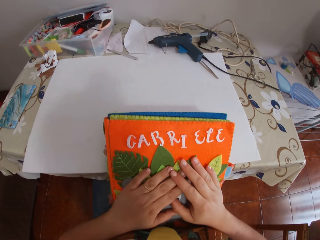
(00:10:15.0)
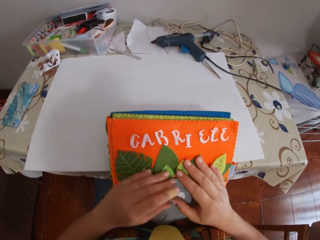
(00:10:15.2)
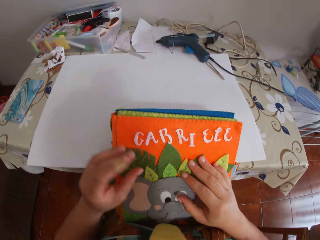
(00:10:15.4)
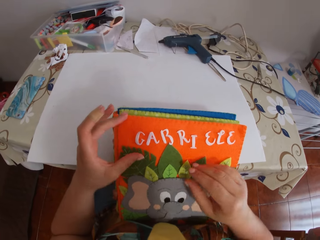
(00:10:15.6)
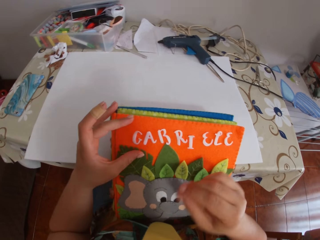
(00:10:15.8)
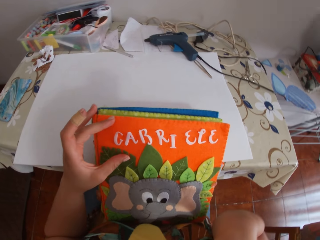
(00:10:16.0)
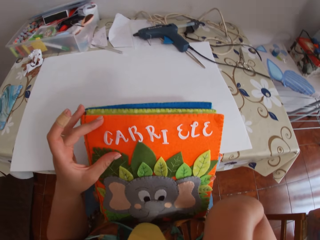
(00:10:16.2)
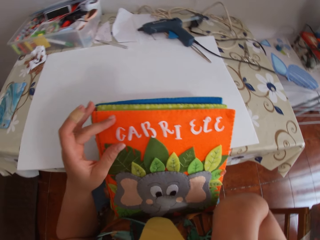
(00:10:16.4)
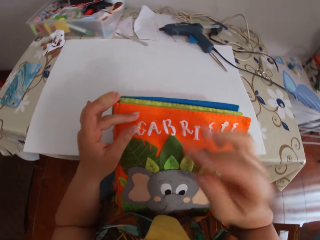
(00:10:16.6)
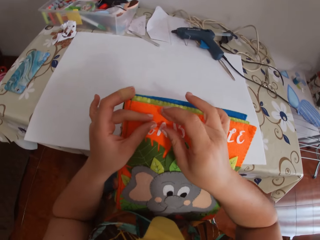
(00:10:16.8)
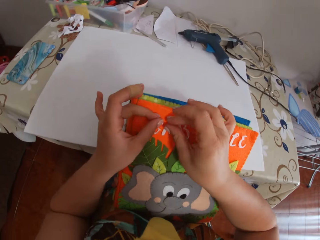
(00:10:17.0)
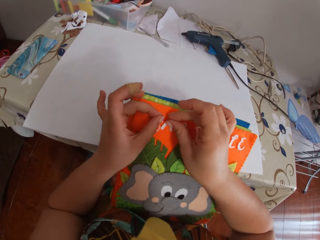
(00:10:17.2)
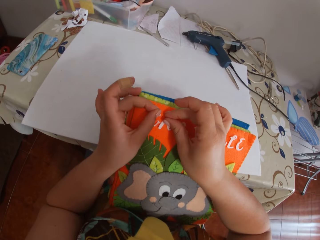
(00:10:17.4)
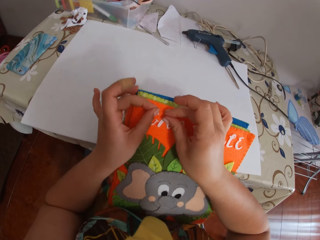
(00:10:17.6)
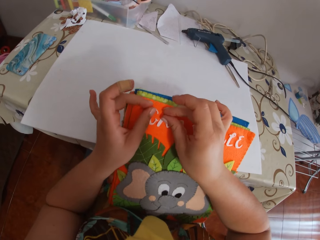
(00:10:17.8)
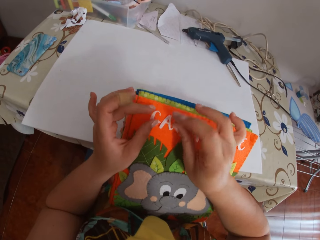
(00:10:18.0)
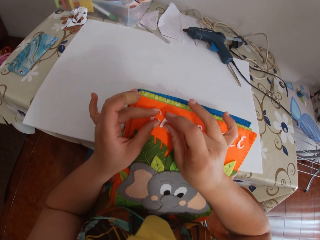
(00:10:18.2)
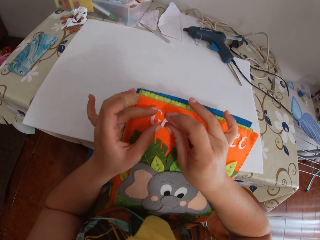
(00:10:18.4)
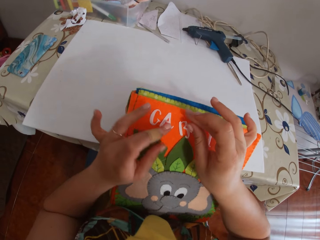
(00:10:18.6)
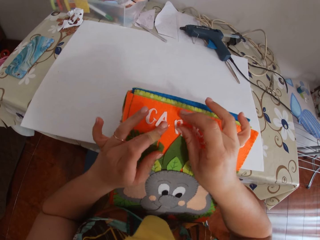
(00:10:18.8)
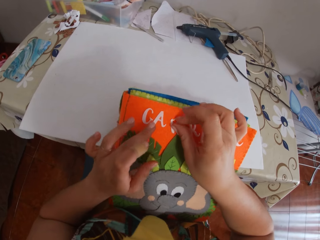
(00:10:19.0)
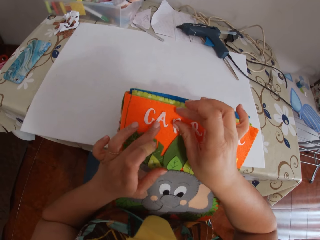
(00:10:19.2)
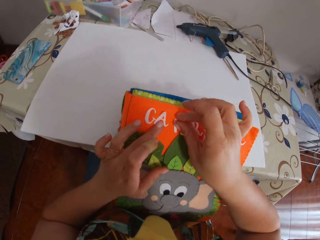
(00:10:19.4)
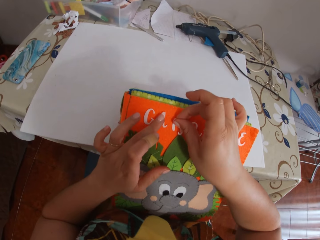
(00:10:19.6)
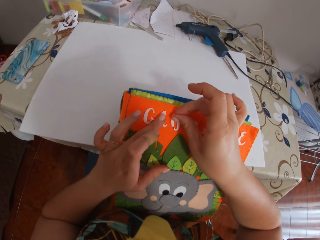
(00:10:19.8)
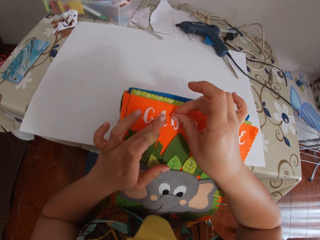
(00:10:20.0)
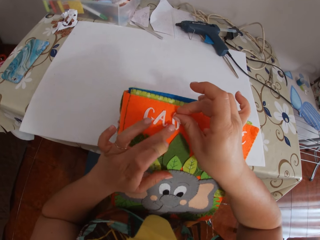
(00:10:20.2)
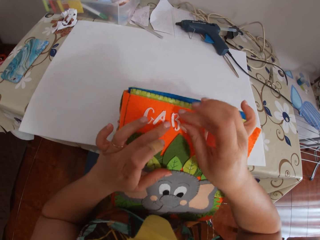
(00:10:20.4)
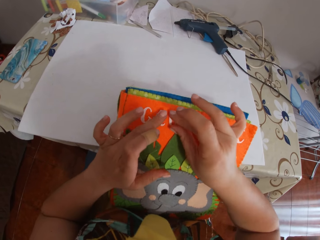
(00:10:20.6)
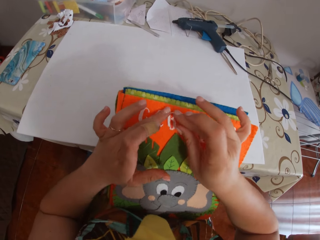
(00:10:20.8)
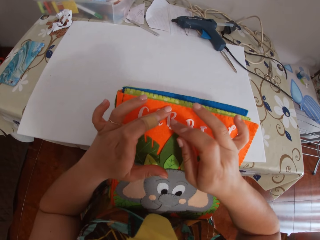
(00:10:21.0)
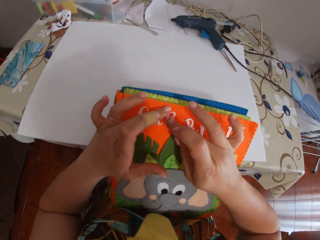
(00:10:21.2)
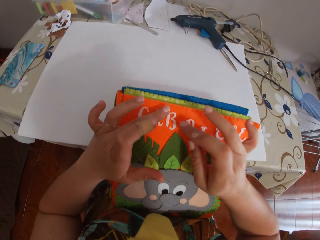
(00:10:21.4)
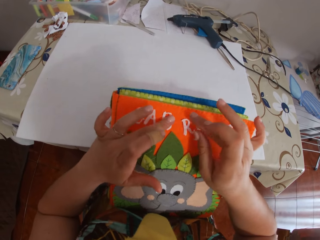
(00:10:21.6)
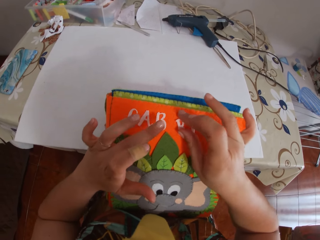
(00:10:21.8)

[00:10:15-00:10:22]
The camera wearer places her hands on the book. She arranges the letters on the book on the table with her hands.

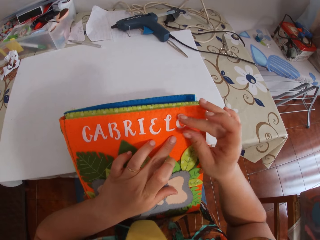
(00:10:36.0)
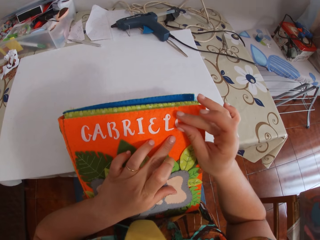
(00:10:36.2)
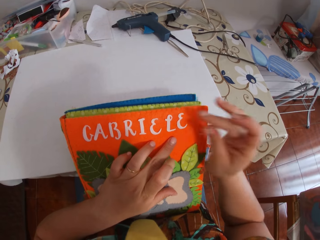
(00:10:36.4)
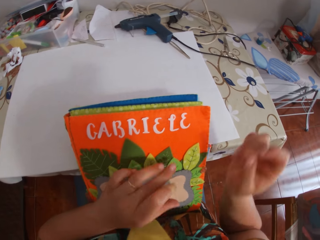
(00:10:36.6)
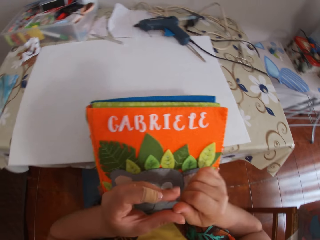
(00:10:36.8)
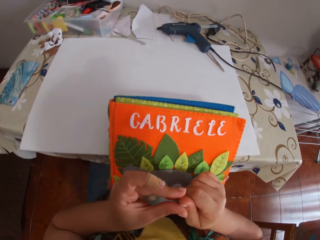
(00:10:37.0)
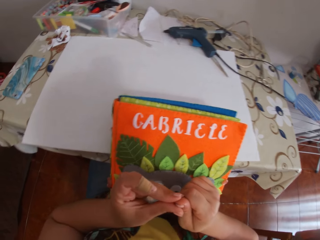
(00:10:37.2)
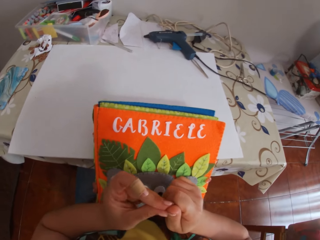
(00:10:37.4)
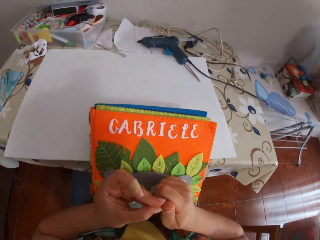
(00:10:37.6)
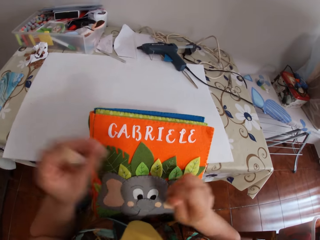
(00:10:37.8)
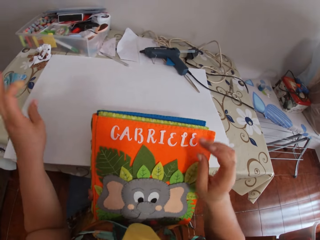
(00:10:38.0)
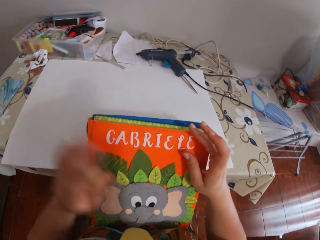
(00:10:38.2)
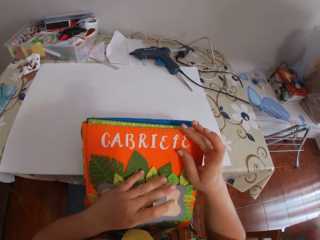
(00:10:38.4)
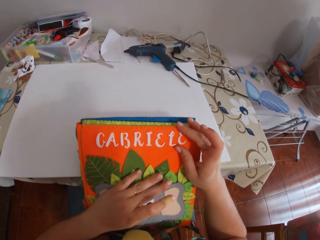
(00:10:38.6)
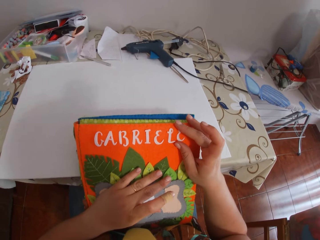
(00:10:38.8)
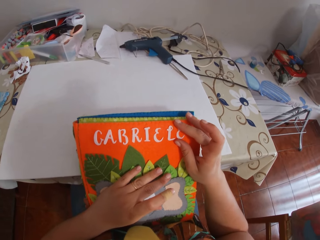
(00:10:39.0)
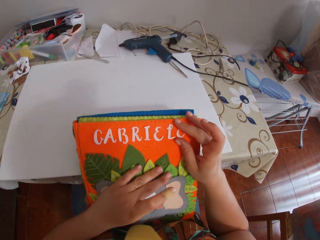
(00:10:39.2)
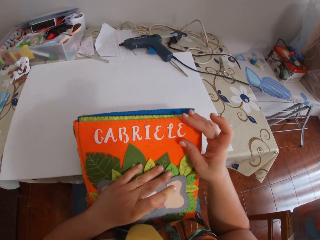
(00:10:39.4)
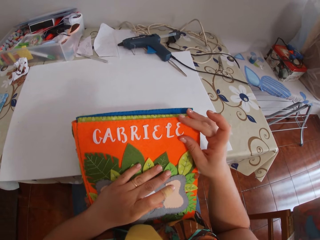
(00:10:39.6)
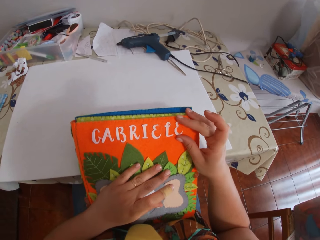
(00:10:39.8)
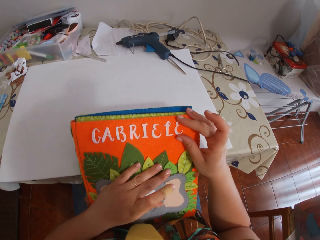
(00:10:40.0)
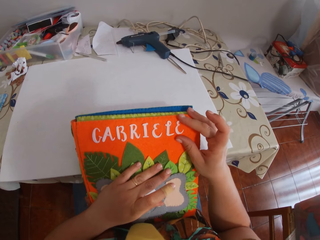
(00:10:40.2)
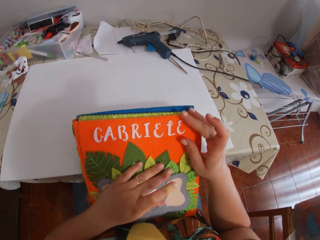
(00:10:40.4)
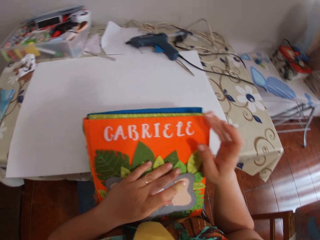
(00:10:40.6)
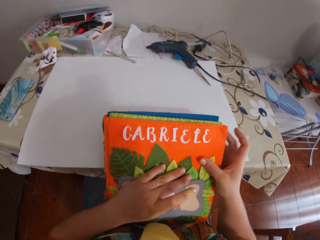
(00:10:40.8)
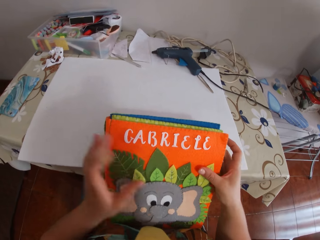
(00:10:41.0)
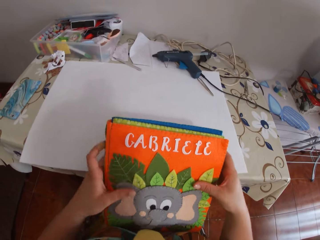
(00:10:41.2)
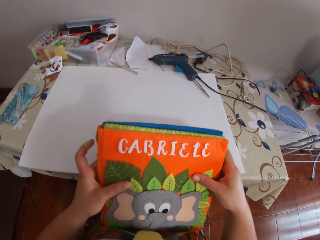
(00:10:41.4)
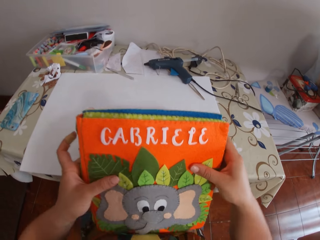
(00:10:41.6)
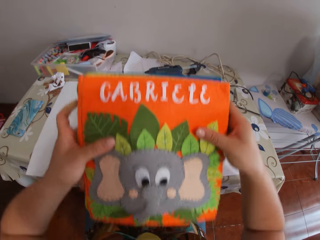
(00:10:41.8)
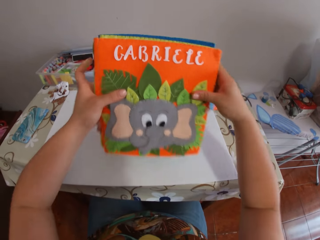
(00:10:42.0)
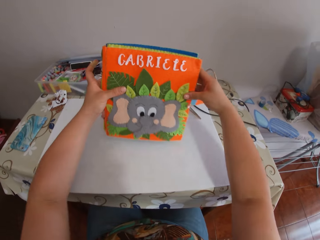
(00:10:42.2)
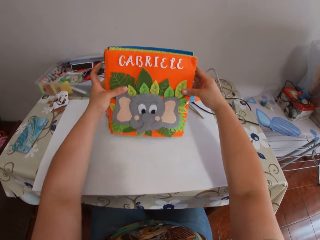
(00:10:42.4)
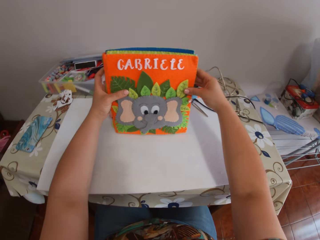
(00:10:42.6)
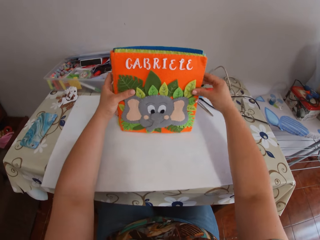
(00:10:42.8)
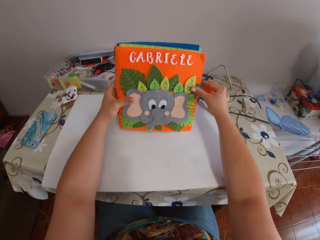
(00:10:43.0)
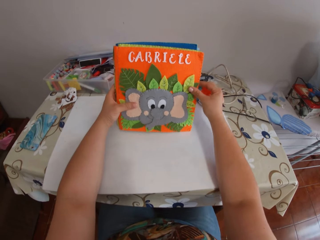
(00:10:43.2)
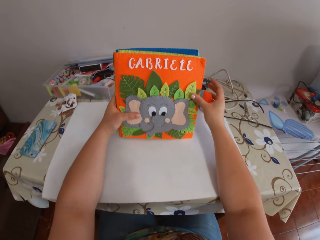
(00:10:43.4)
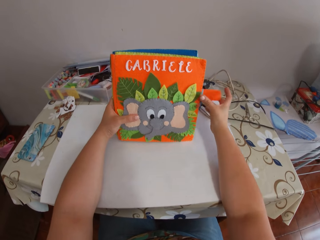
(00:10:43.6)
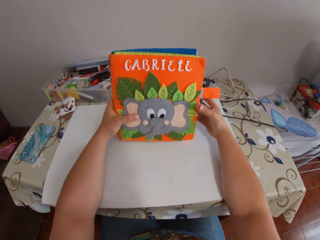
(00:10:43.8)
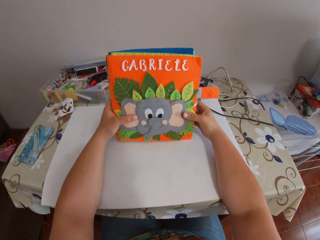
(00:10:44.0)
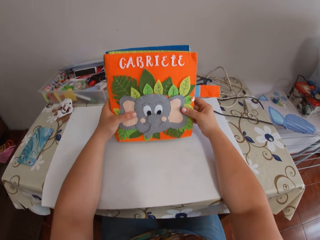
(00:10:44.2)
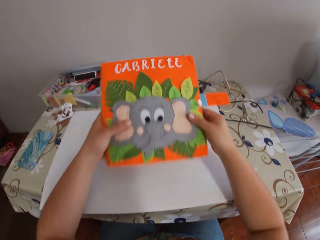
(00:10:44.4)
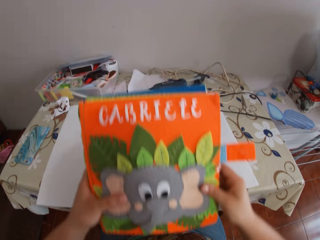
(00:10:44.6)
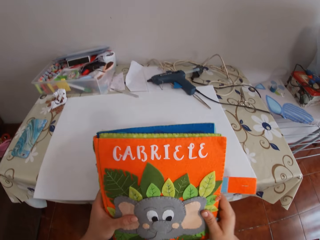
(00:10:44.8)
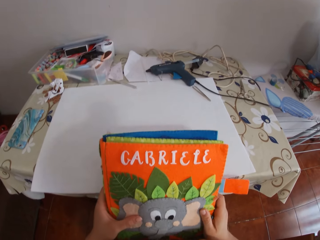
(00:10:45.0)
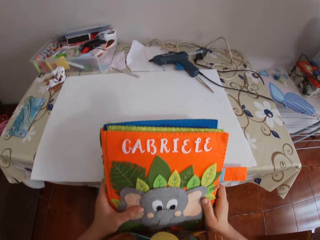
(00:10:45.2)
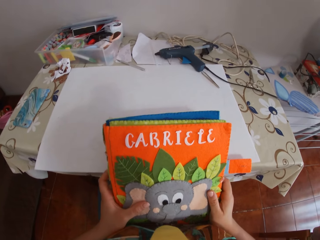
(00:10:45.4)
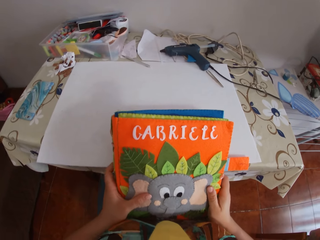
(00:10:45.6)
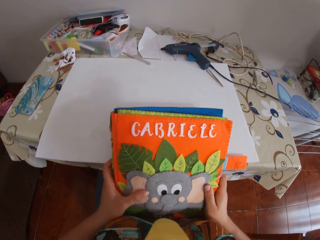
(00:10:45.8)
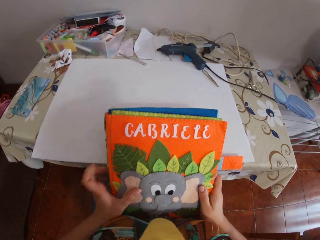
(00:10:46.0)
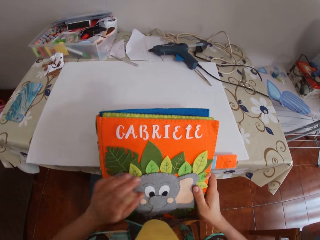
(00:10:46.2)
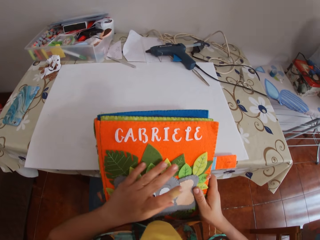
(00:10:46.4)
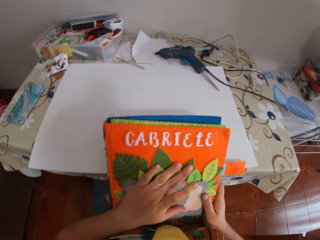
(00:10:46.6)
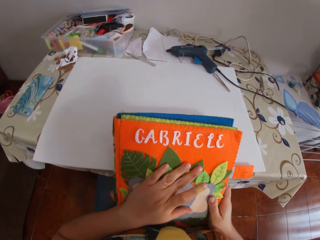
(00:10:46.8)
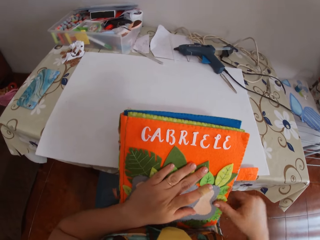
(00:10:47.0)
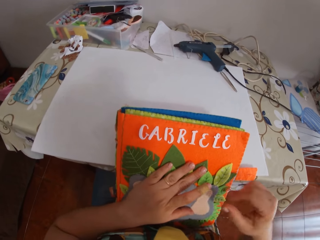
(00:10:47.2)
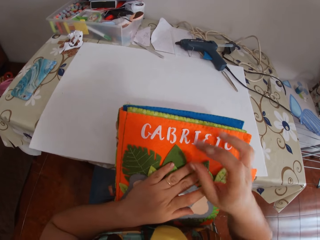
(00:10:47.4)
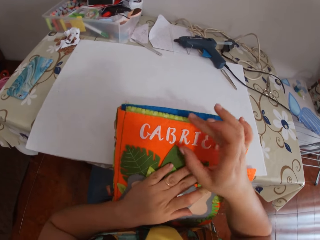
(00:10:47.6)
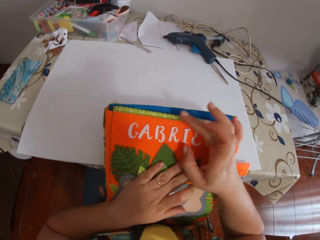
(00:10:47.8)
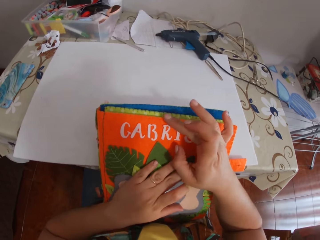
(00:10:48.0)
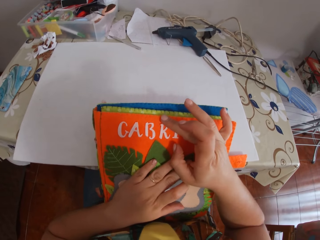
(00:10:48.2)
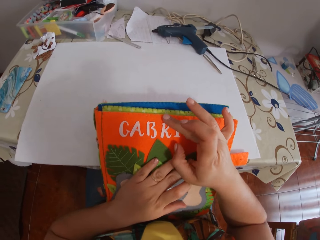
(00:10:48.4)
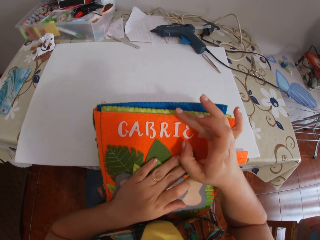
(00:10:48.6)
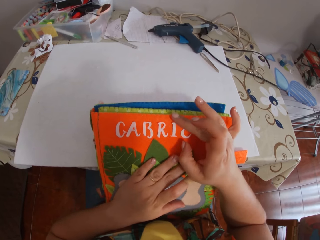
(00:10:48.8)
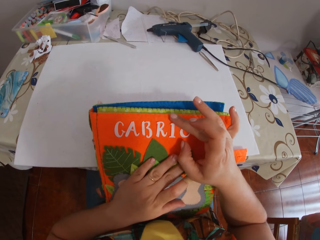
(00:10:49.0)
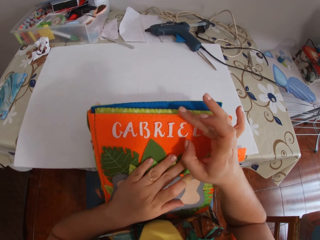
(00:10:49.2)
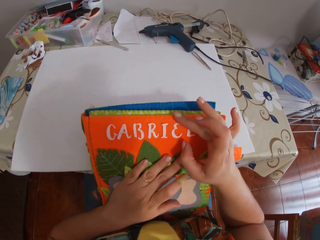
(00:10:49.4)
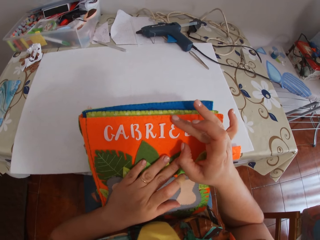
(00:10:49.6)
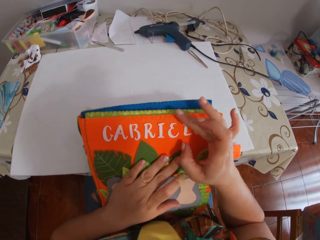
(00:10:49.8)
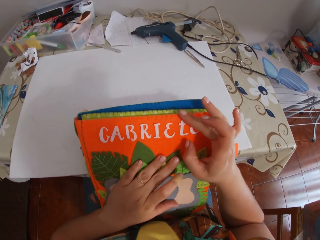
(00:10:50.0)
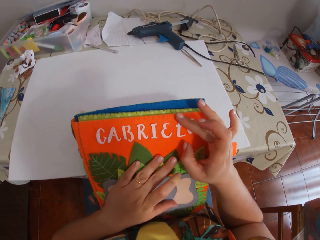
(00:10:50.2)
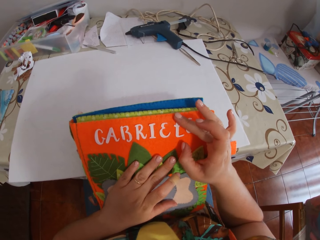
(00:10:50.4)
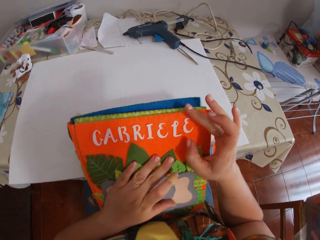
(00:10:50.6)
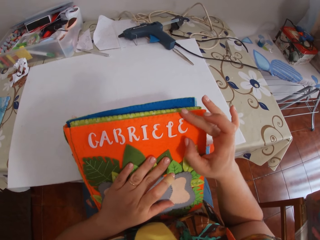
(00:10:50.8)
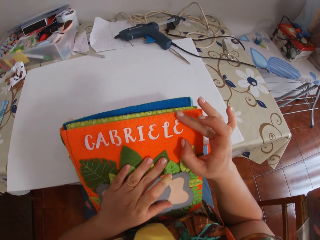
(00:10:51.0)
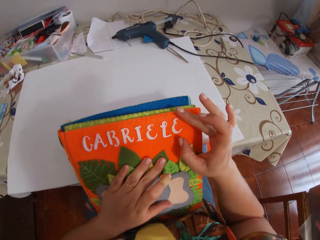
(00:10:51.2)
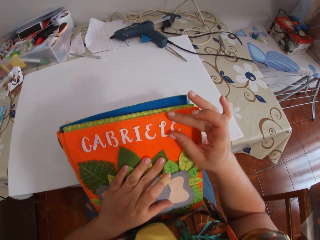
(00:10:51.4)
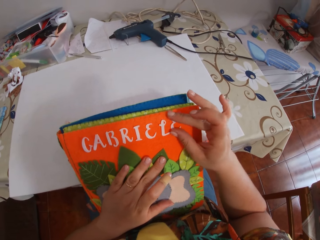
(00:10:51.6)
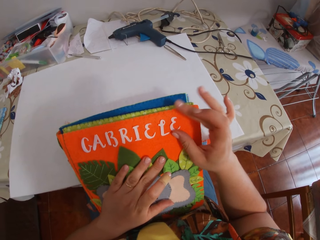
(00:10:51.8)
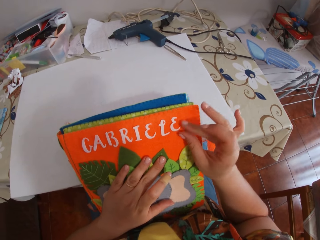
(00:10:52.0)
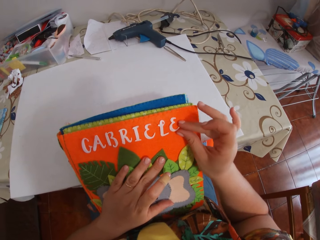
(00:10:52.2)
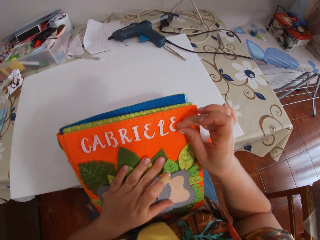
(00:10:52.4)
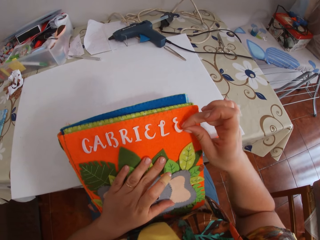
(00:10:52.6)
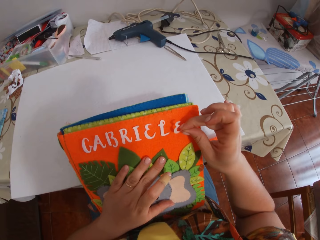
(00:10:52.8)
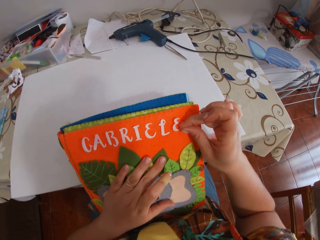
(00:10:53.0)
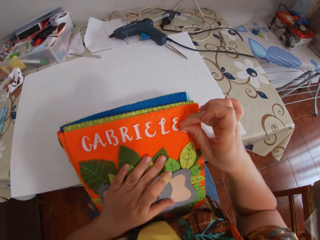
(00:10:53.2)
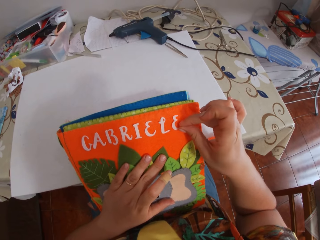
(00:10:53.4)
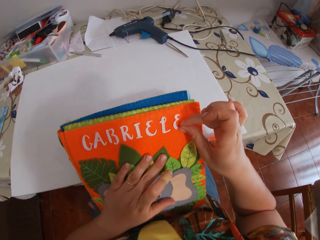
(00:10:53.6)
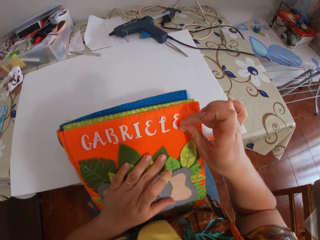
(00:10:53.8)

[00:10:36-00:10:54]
The camera wearer scratches the finger. She cleans the tip of the craft knife on a paper on the table with her right hand. She looks at the book. She holds the book on the table with her hands. She puts the book on her lap against the table with her hands. She touches the book on her lap with her hands. She adjusts the letters on the book with her right hand.
